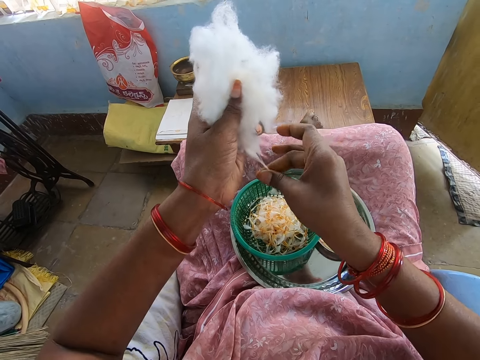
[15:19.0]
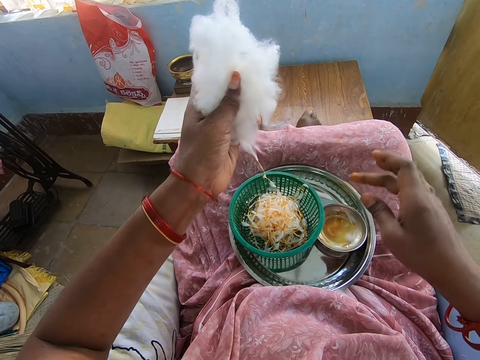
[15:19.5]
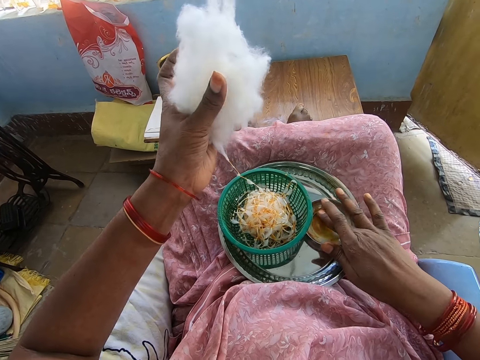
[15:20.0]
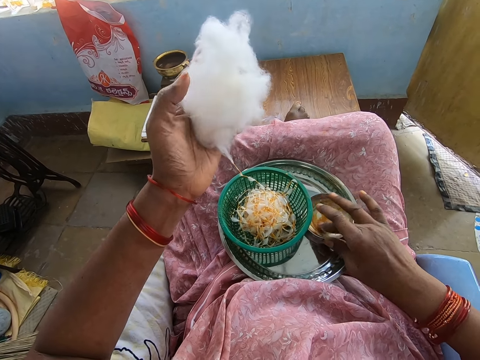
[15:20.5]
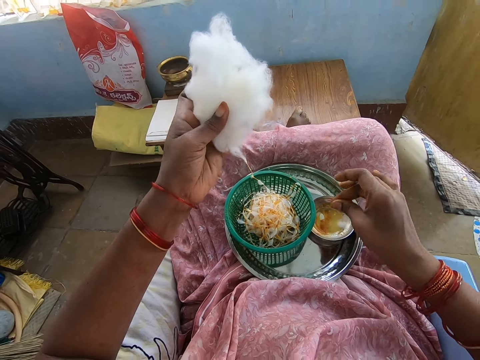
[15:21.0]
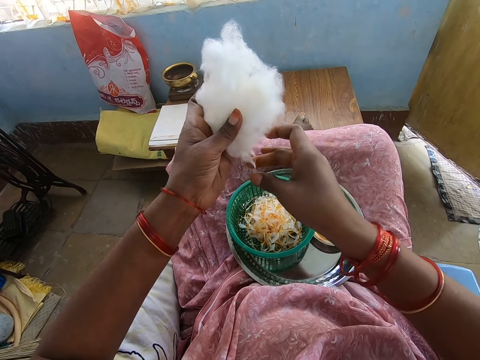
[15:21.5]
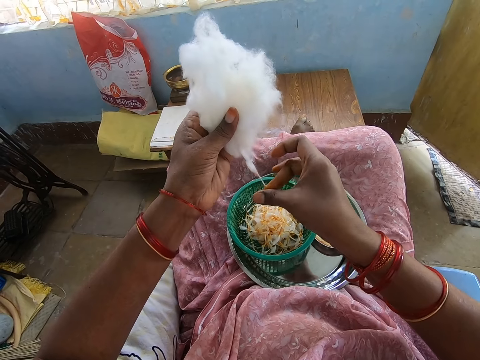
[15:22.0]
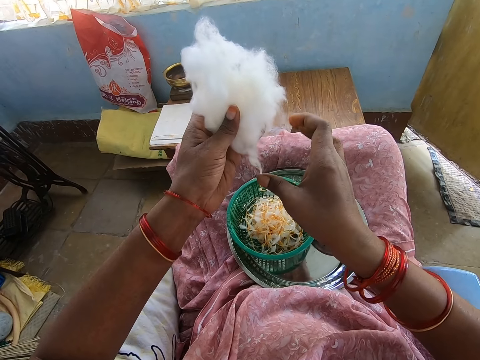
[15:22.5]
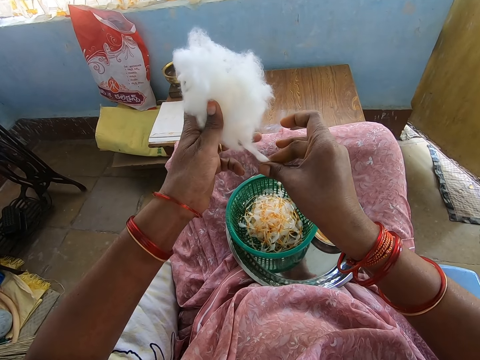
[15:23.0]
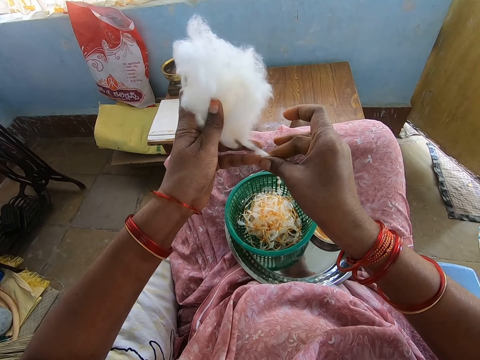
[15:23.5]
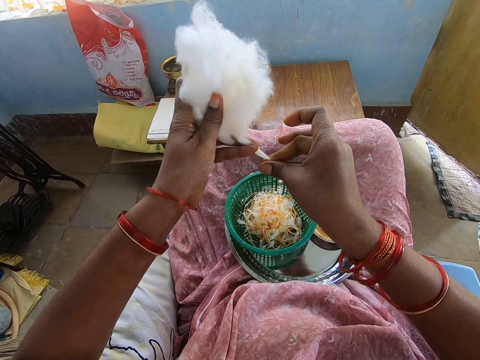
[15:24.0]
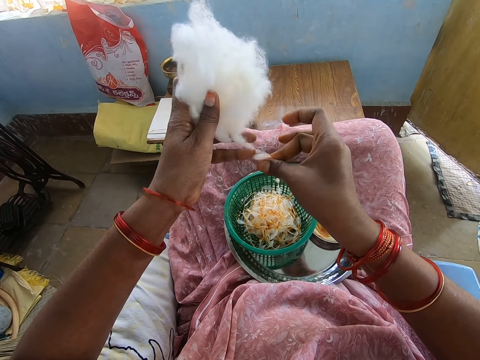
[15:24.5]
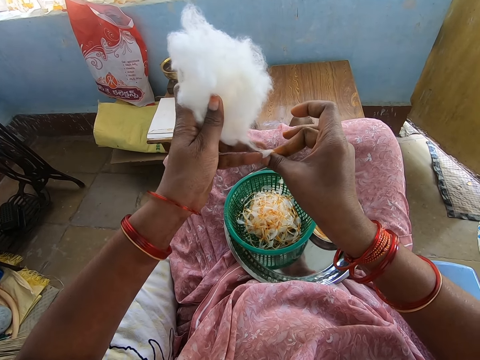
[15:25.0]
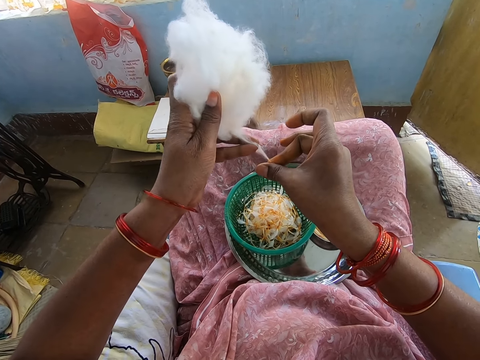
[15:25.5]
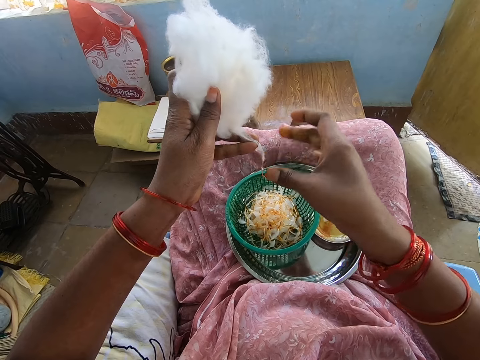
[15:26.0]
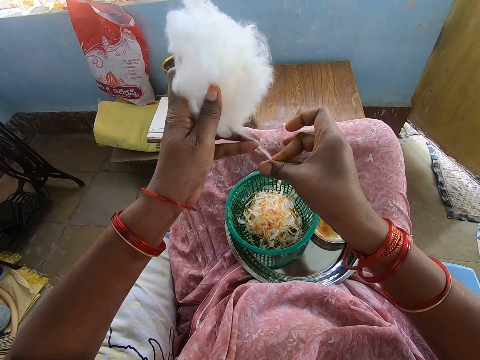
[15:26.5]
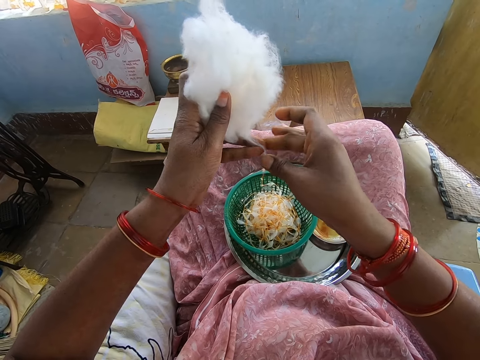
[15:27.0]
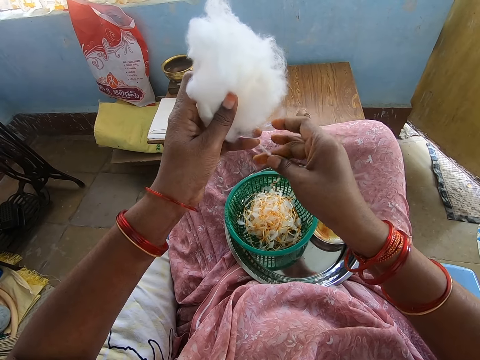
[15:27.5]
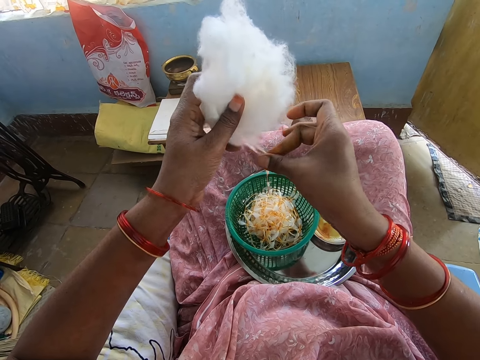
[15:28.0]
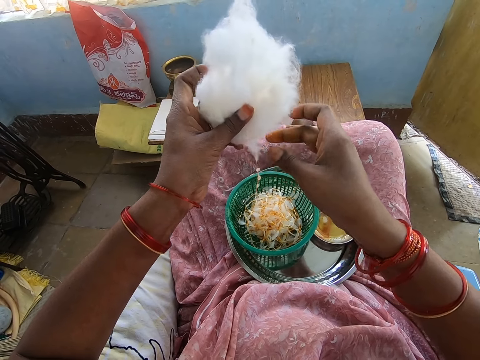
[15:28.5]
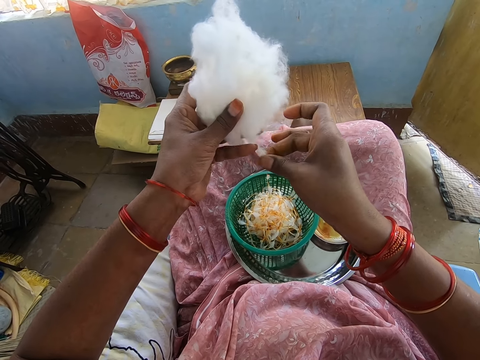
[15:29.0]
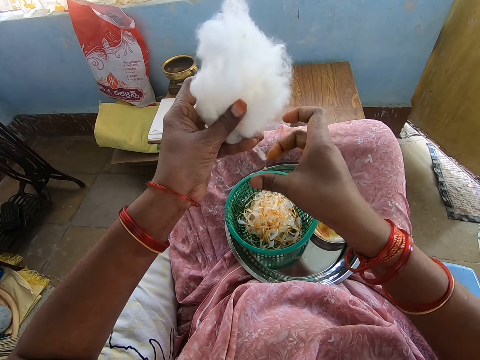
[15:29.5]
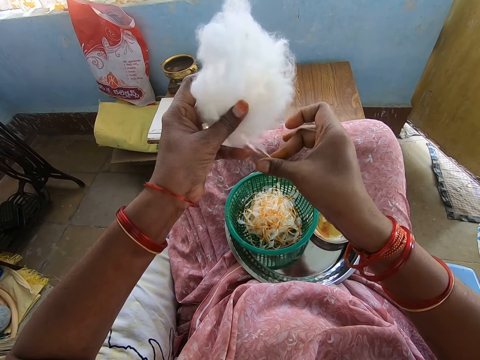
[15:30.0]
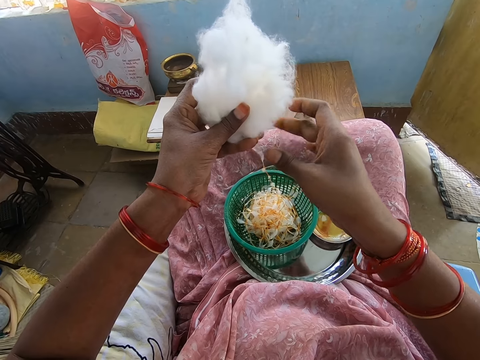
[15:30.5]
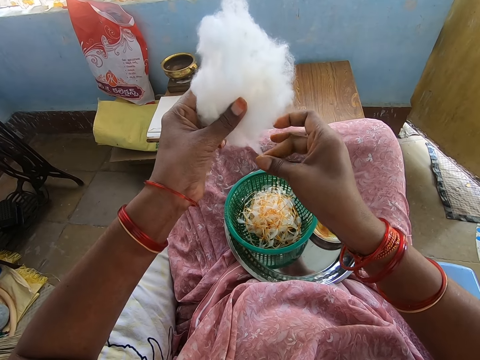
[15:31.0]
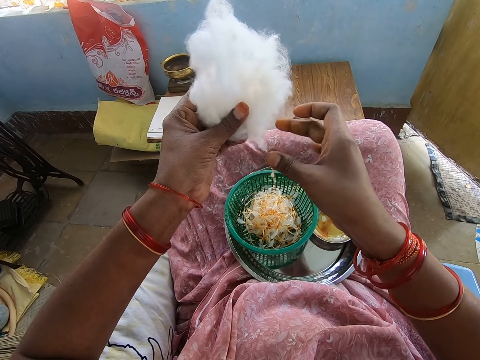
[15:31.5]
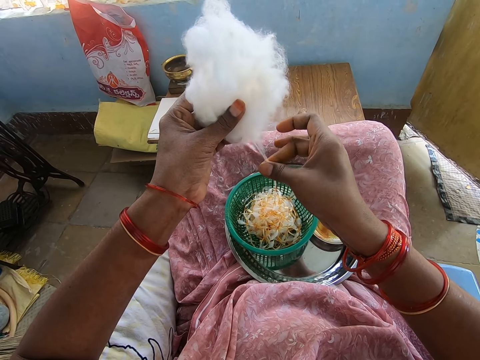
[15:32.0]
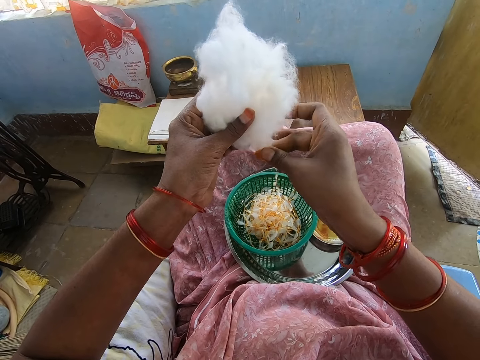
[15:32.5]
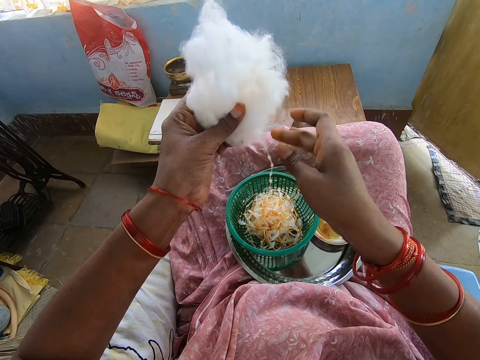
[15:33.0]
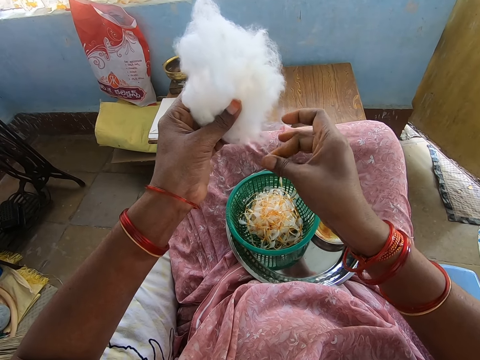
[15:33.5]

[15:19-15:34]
The camera wearer takes honey from the plate of honey on the tray with her right middle finger. She touches the oil. She rubs her right middle finger with her right thumb. She twists out the cotton ball in her left hand with the honey in her right hand.

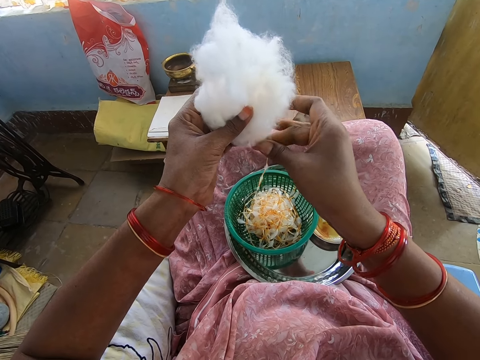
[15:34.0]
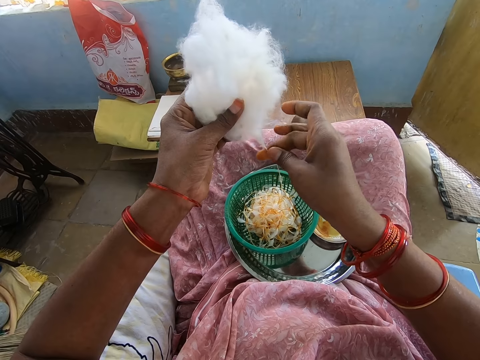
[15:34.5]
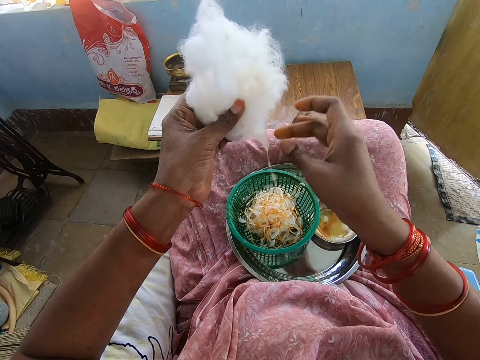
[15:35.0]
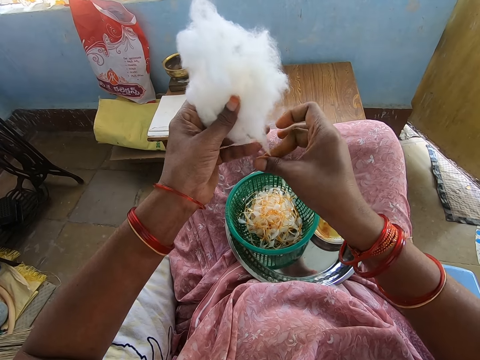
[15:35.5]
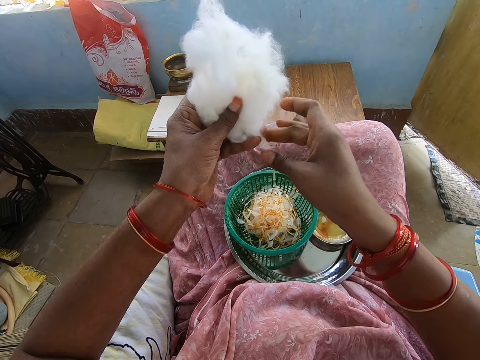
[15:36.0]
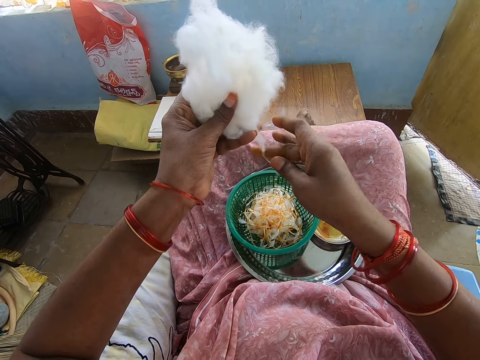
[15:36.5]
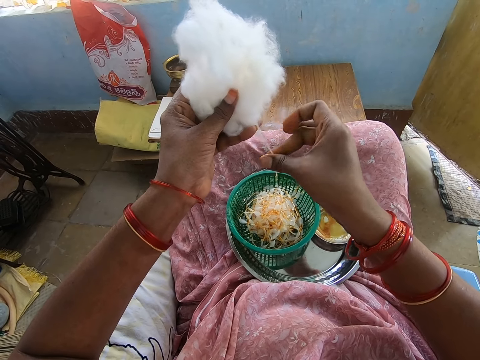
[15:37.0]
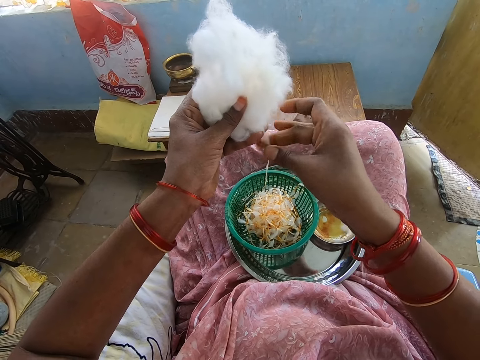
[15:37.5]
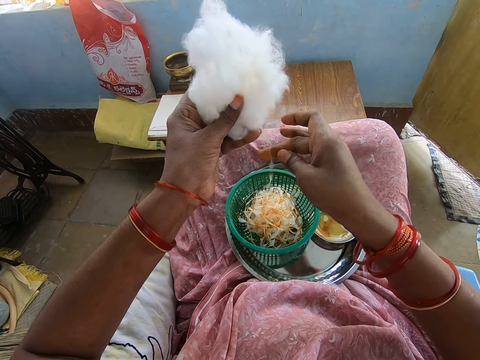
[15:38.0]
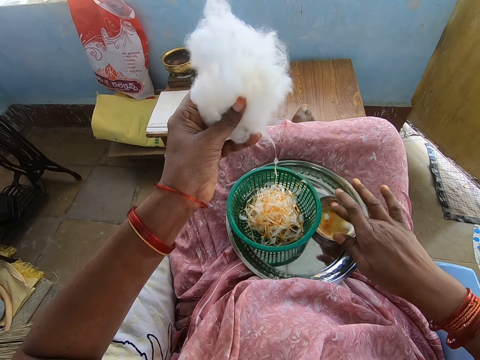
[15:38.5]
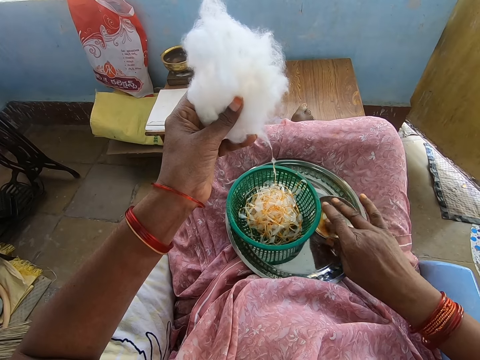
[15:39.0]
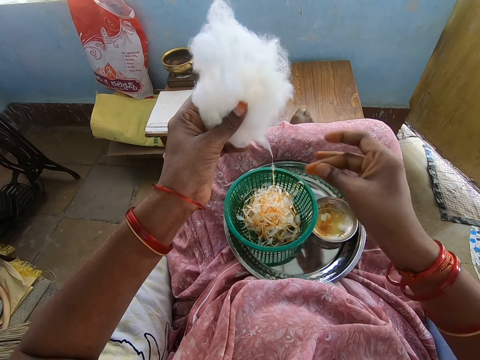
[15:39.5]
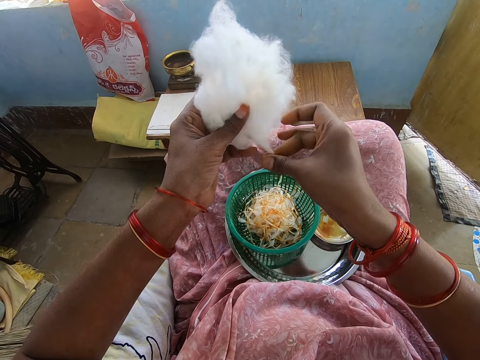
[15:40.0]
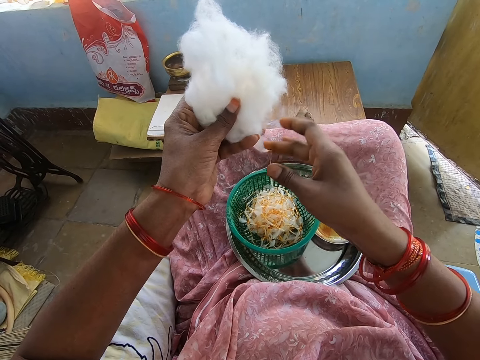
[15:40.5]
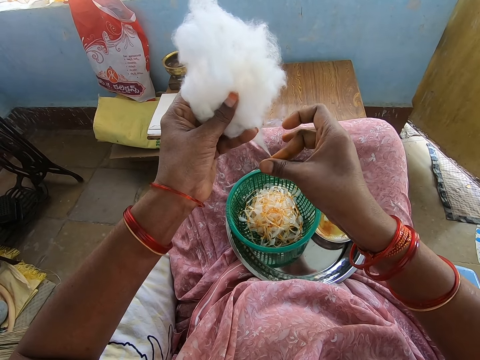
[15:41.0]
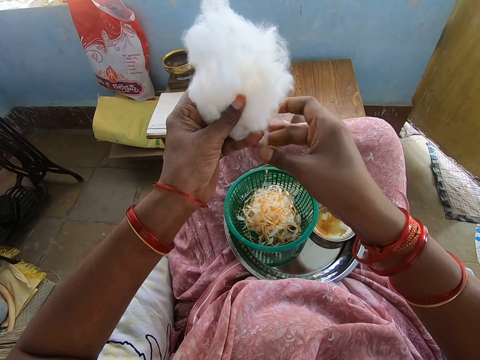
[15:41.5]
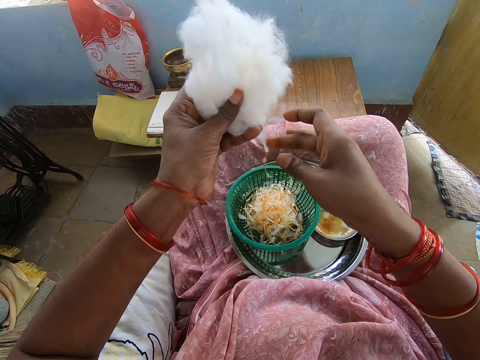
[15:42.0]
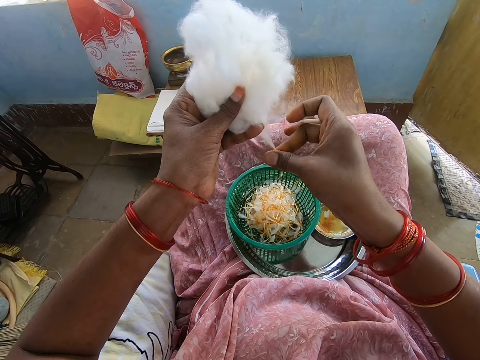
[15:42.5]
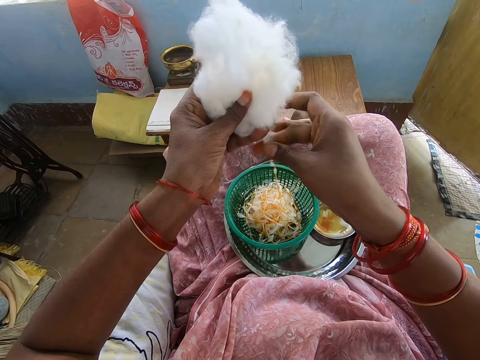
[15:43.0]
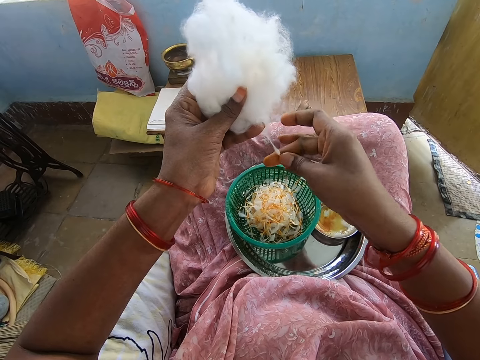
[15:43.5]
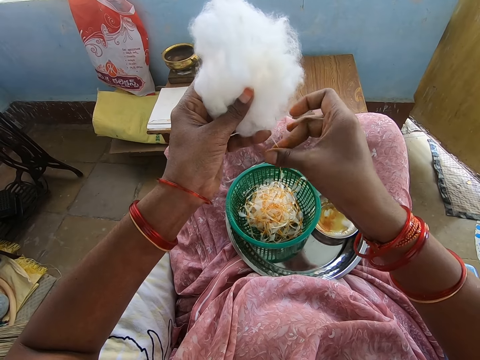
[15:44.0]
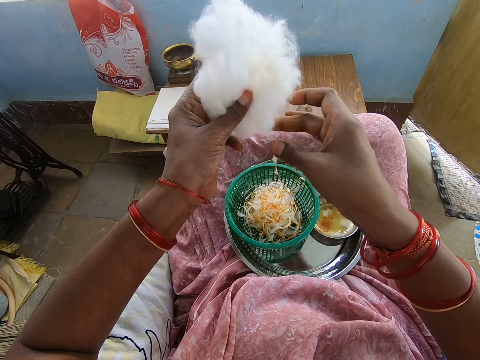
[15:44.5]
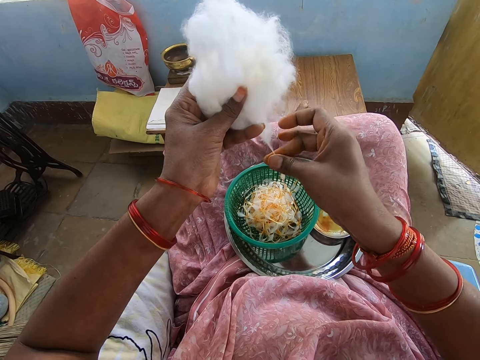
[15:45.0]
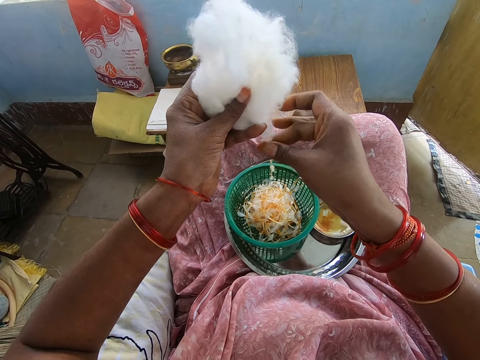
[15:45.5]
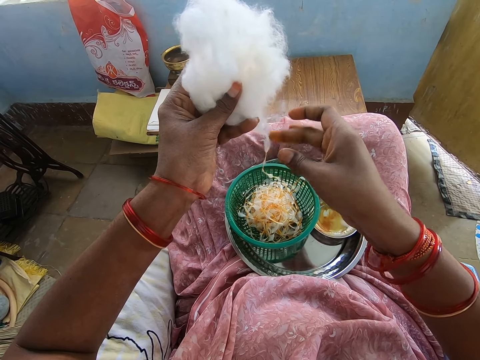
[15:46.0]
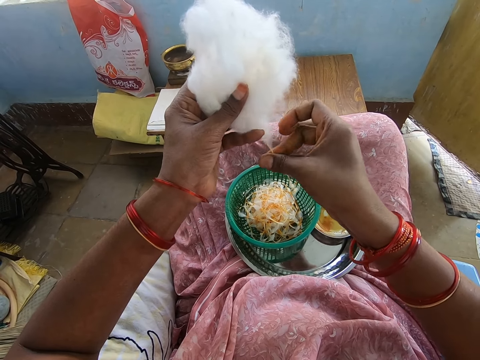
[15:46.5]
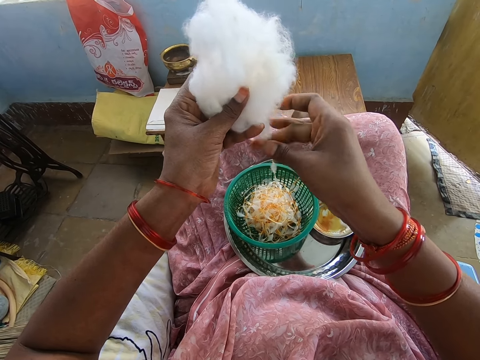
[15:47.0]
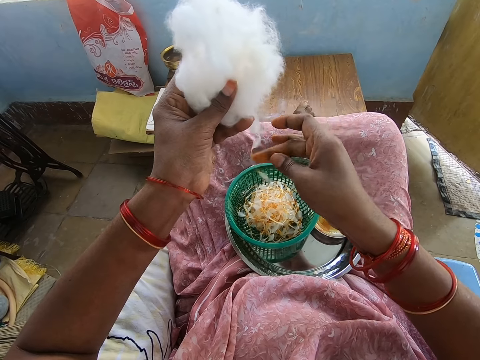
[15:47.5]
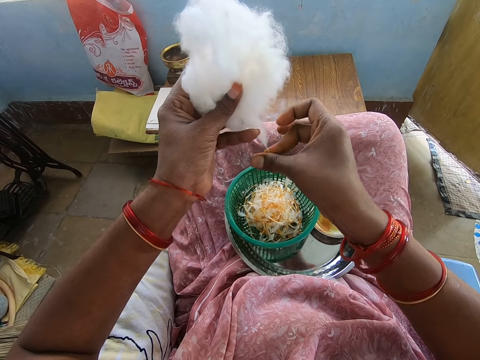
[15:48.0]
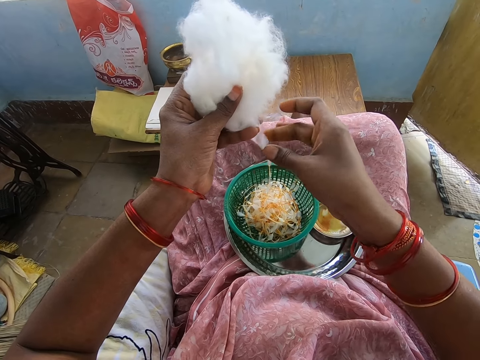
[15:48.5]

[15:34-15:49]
The camera wearer takes honey from the plate of honey on the tray with her right middle finger. She touches the oil. She rubs her right middle finger with her right thumb. She twists out the cotton ball in her left hand with the honey in her right hand.
